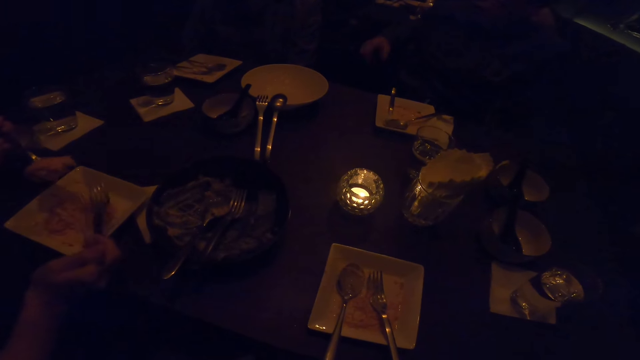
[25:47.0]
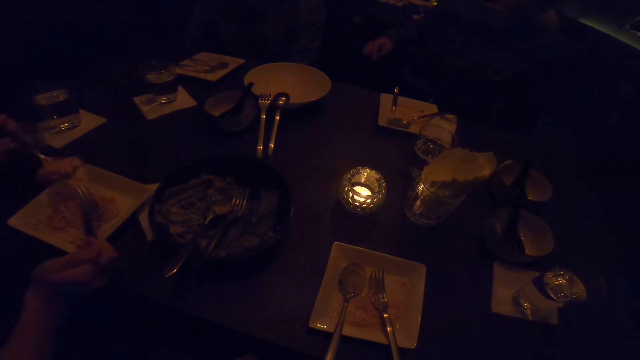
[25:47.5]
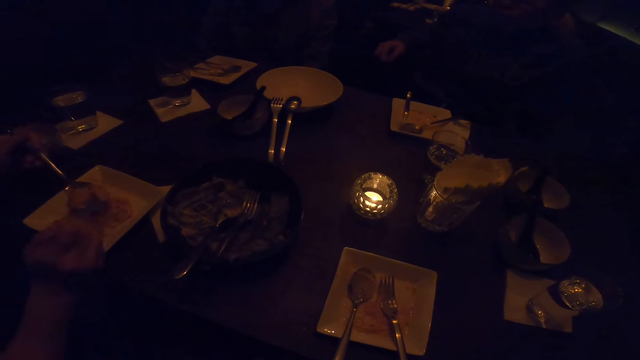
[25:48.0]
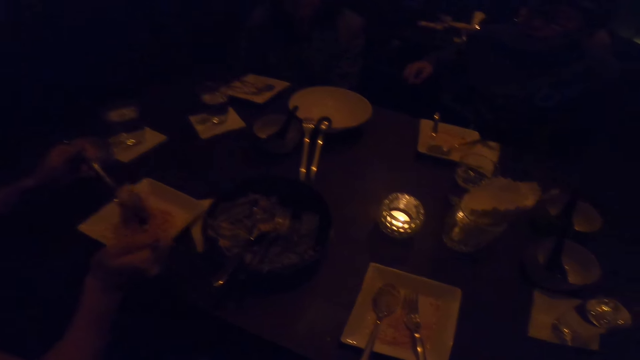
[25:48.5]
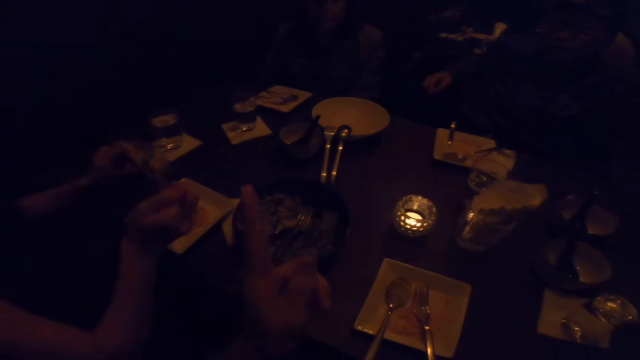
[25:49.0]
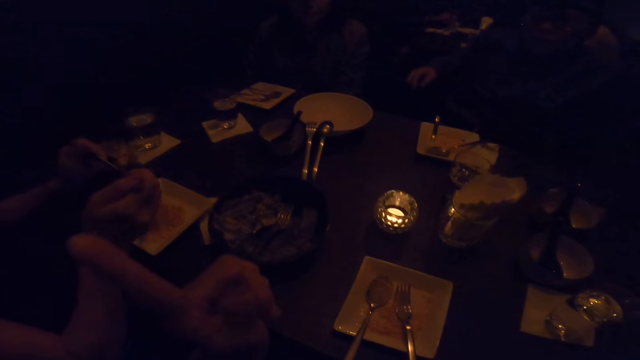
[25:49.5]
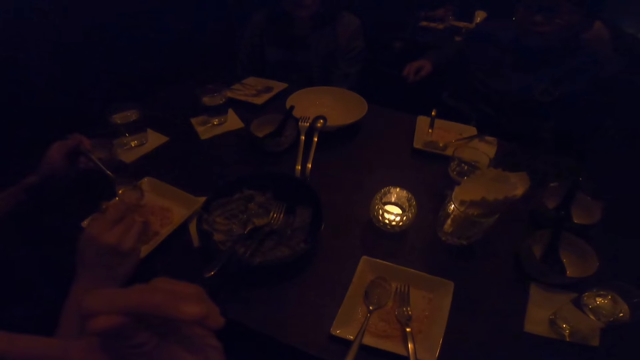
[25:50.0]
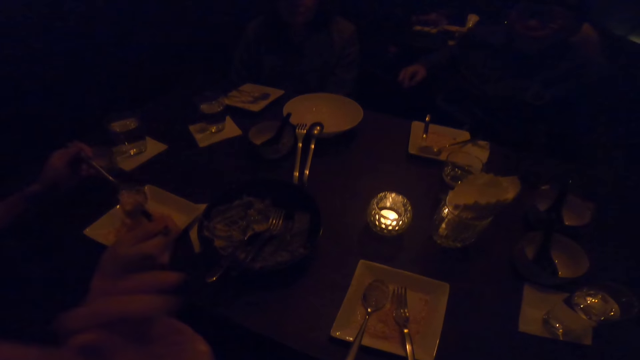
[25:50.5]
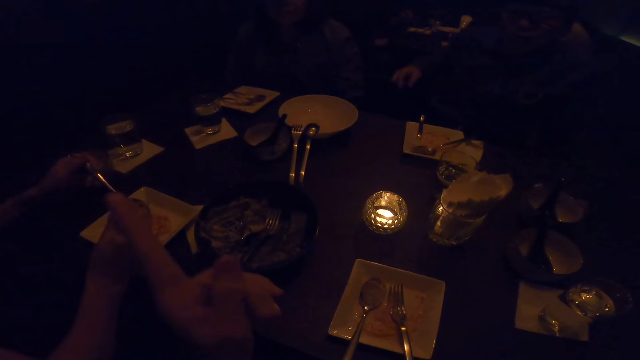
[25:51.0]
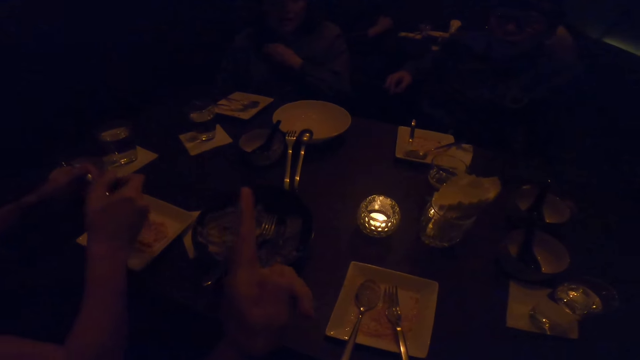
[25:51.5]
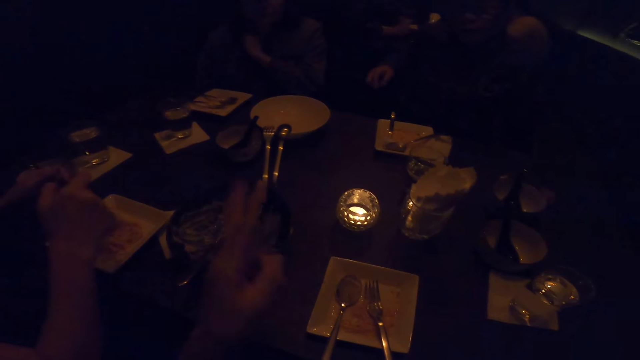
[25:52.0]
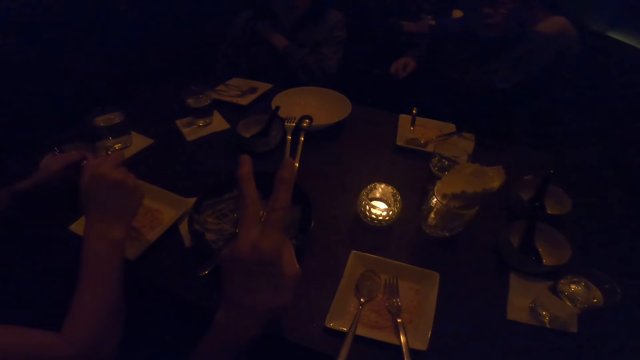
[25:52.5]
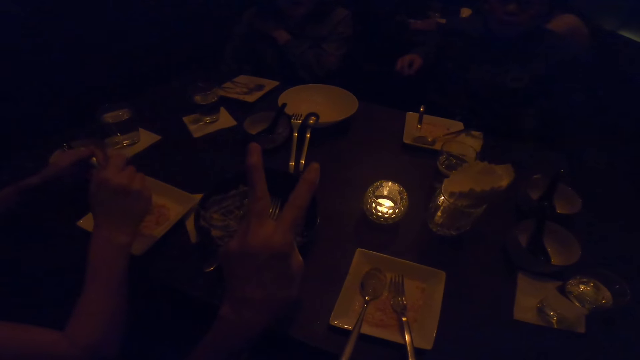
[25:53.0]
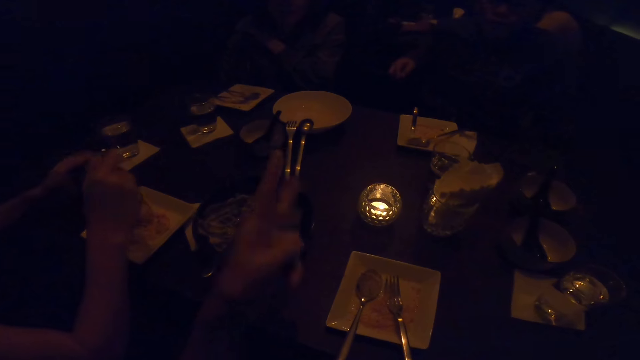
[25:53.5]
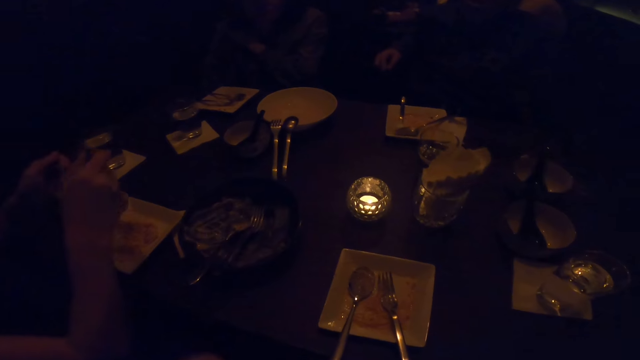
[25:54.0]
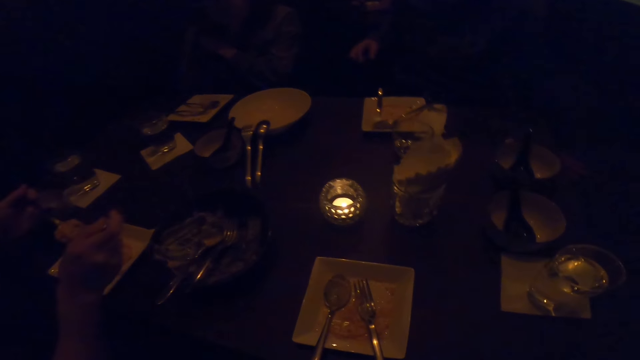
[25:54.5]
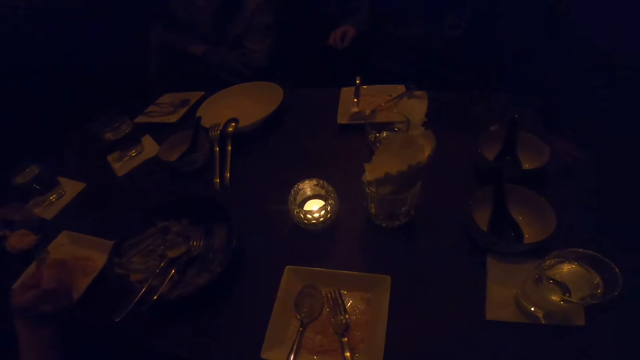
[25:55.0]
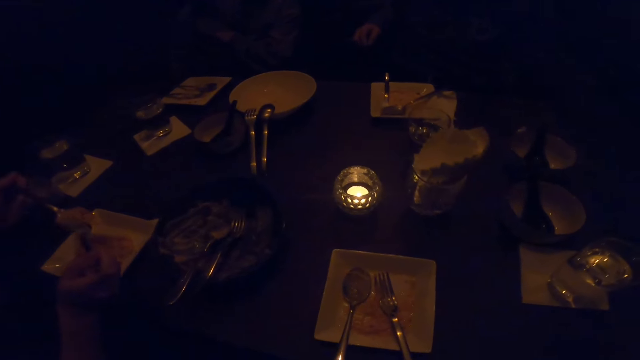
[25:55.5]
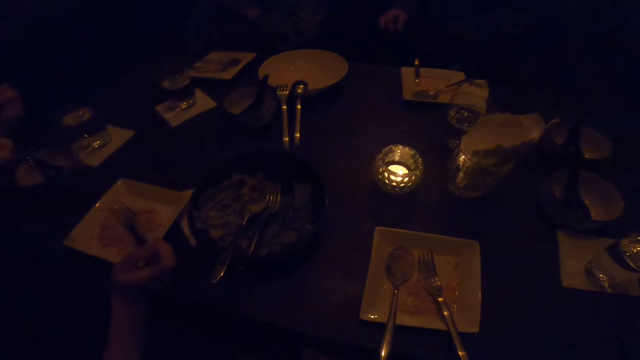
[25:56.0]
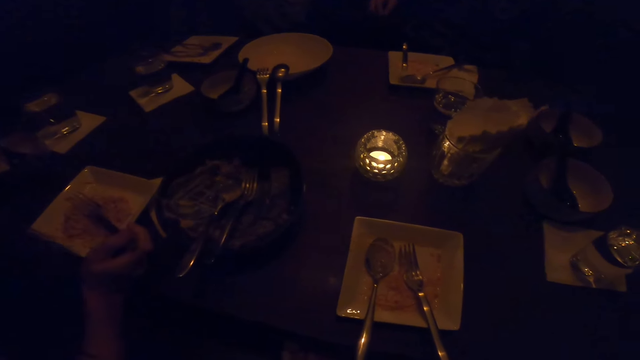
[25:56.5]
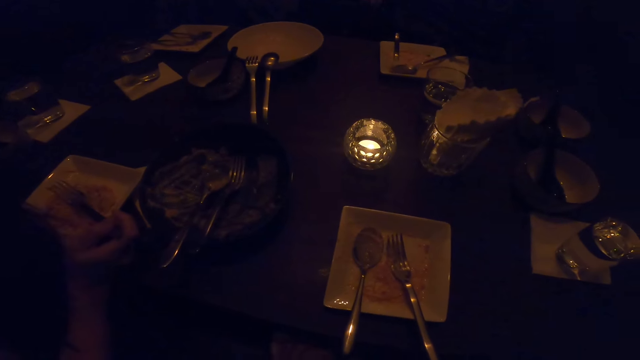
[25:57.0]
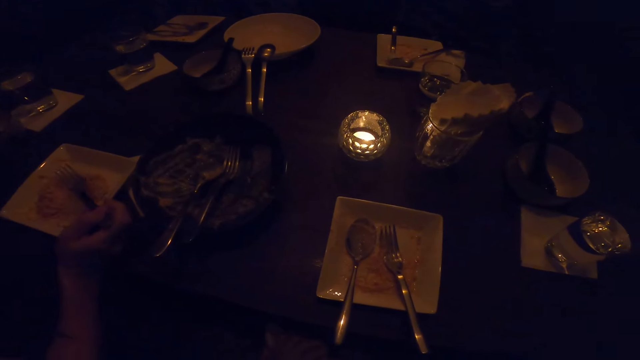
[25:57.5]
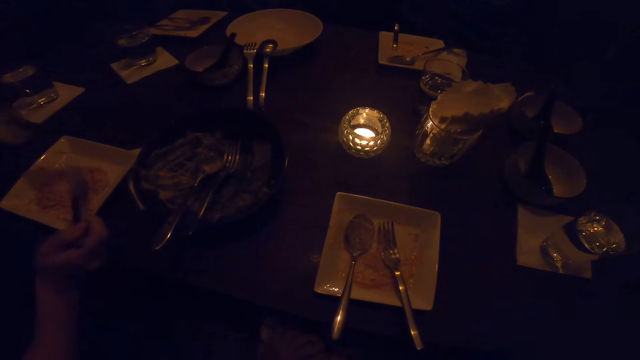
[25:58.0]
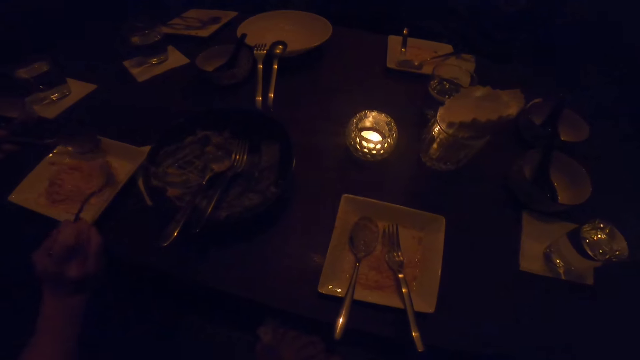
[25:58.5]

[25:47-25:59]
The camera wearer points with her left hand. She raises the left hand up. She talks to a man.

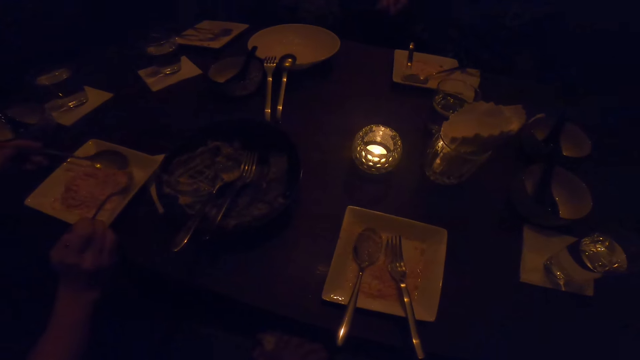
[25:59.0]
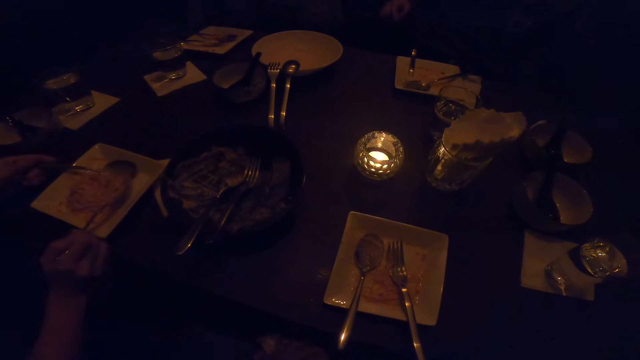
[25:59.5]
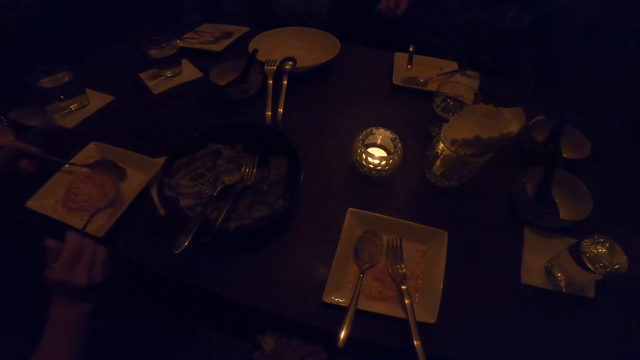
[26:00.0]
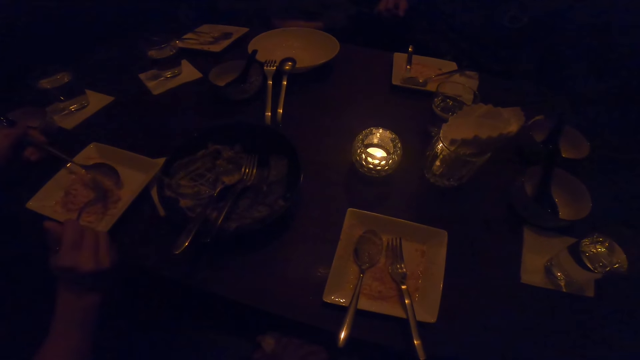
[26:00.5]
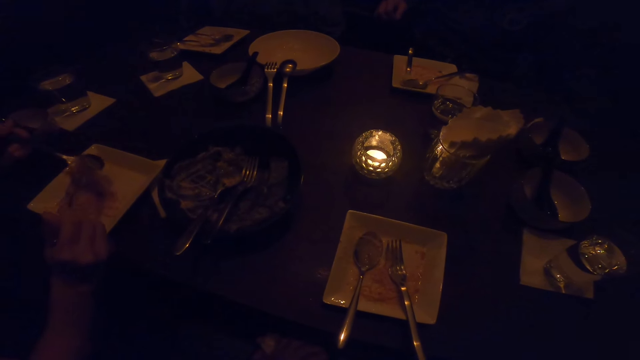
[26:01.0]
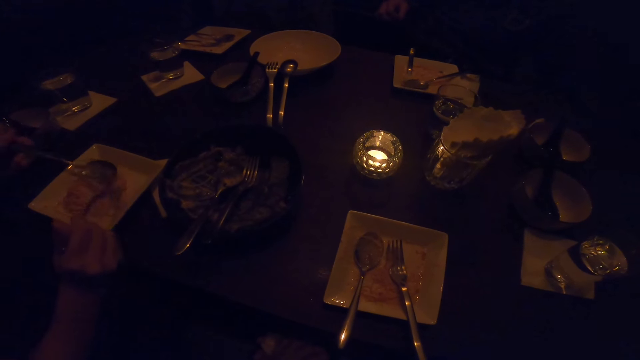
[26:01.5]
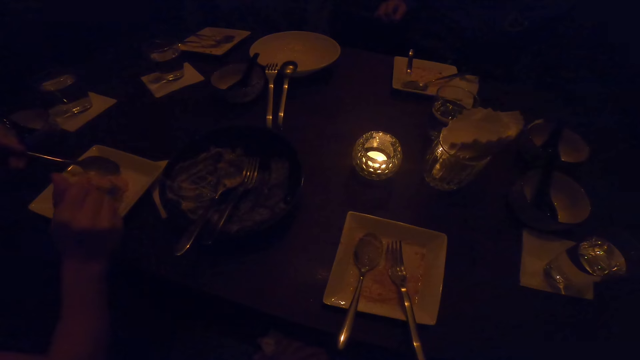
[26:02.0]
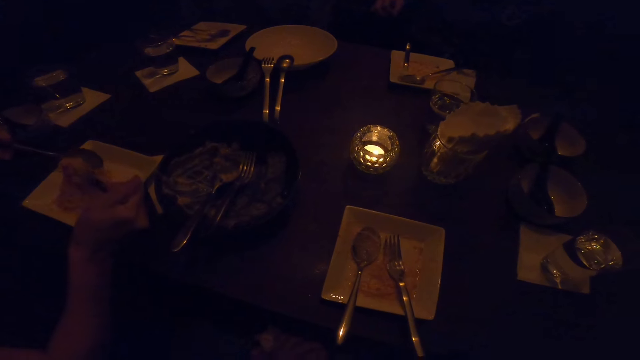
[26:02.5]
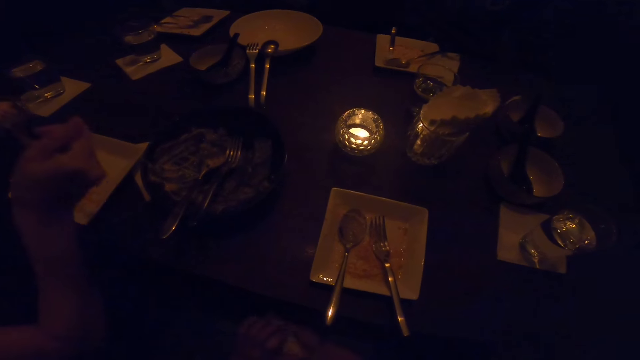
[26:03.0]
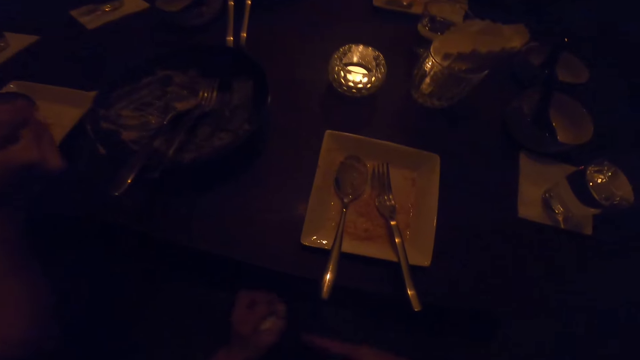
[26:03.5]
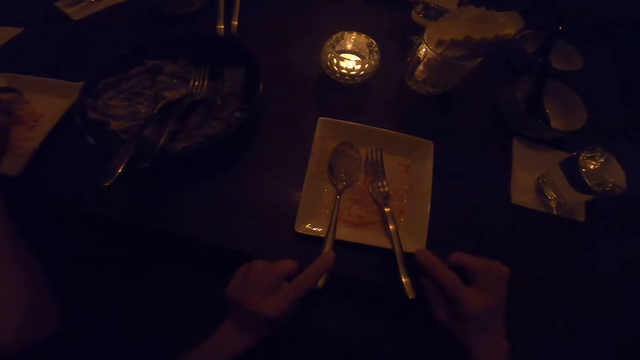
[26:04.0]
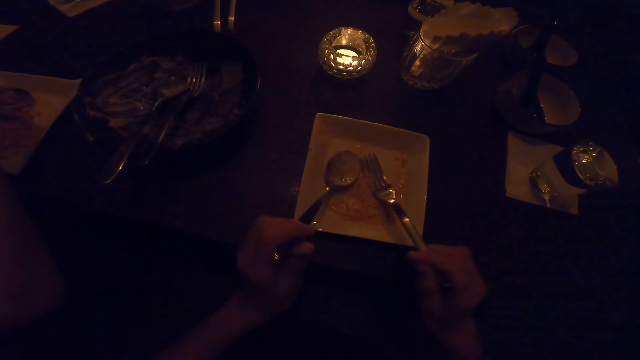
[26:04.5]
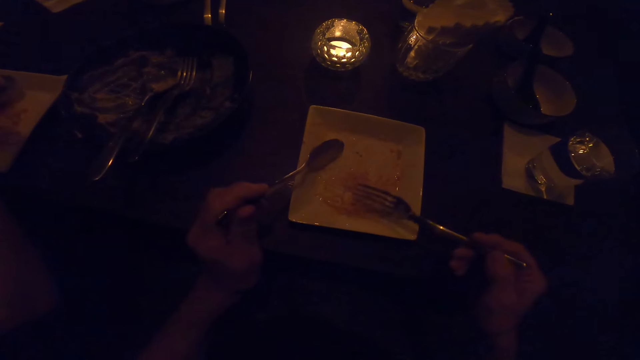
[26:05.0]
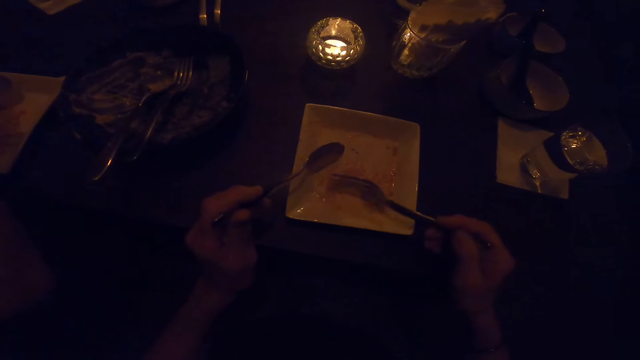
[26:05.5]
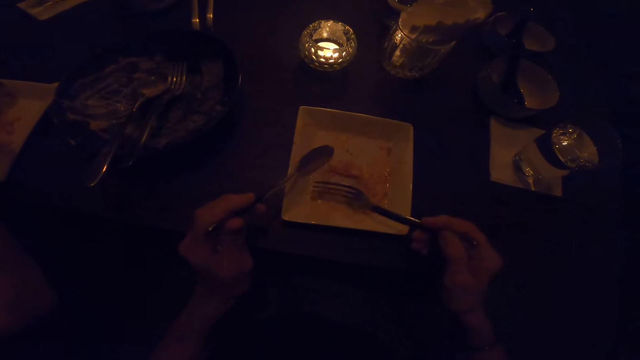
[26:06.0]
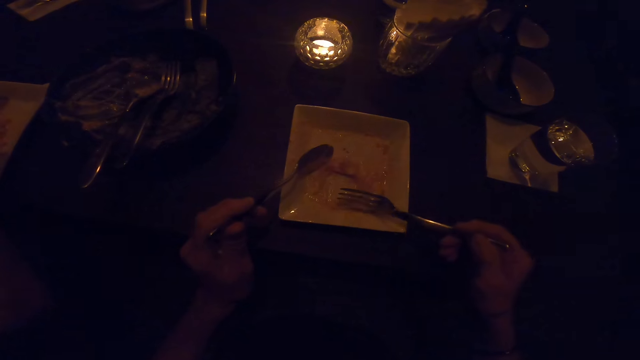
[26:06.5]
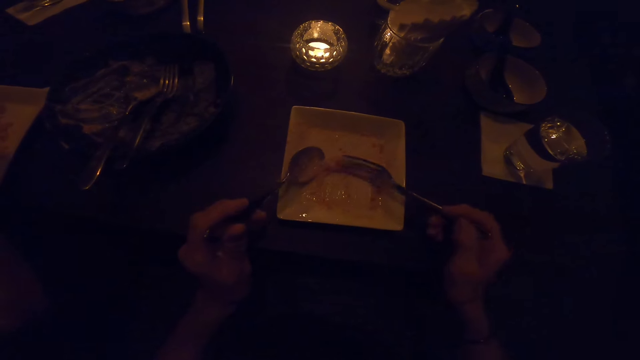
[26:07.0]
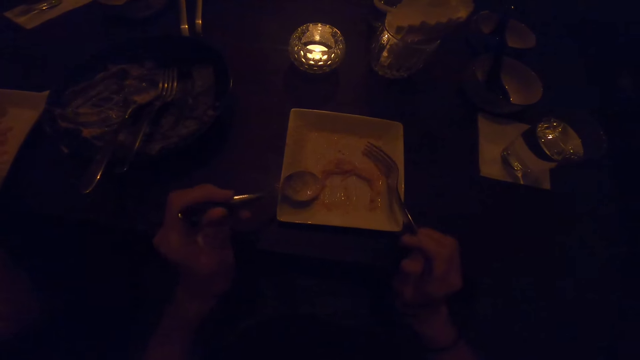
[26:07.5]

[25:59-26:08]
The camera wearer holds the fork from the plate with his right hand. He holds the spoon from the plate with his left hand. He picks up the fork and spoon. He stirs the food on the plate on the table with the fork in his right hand.
